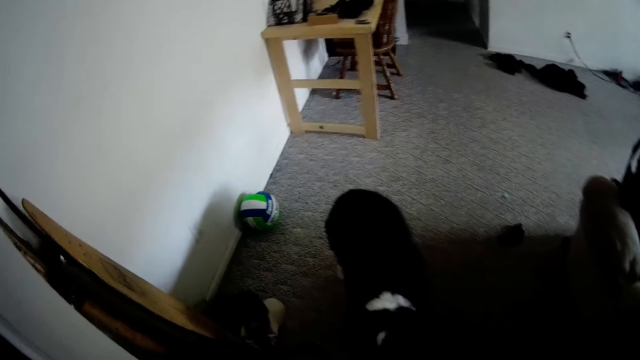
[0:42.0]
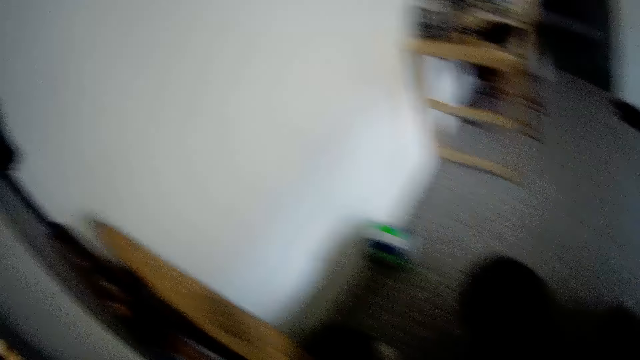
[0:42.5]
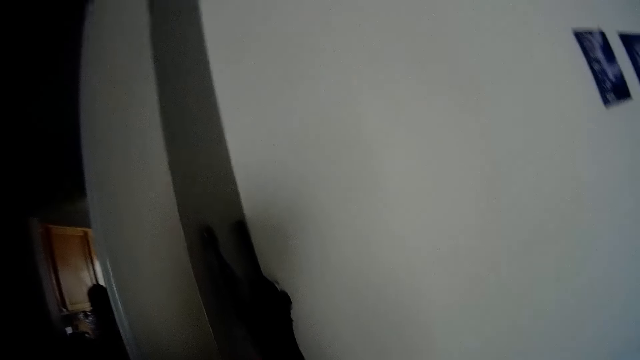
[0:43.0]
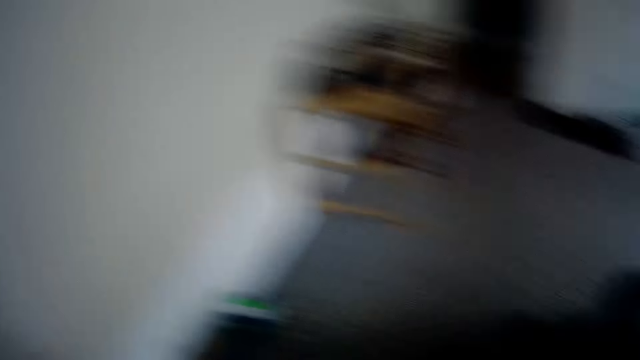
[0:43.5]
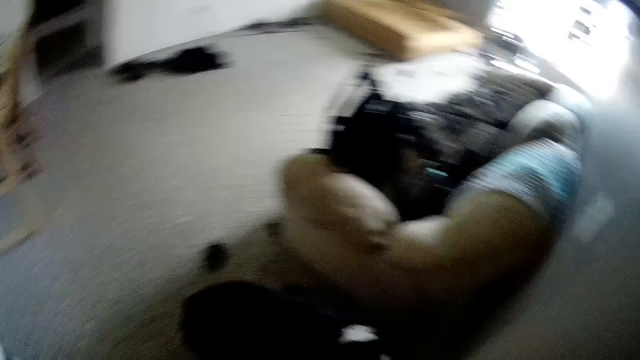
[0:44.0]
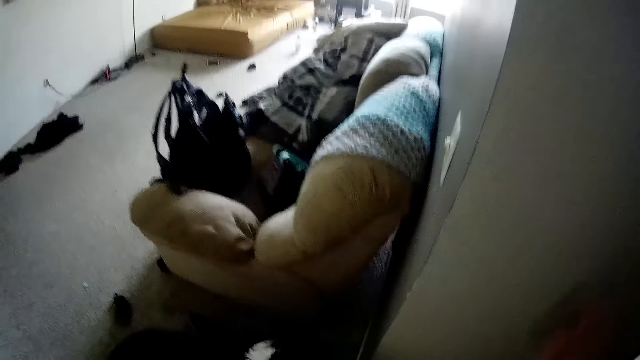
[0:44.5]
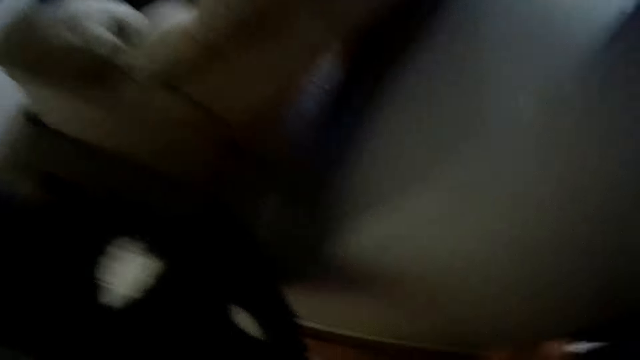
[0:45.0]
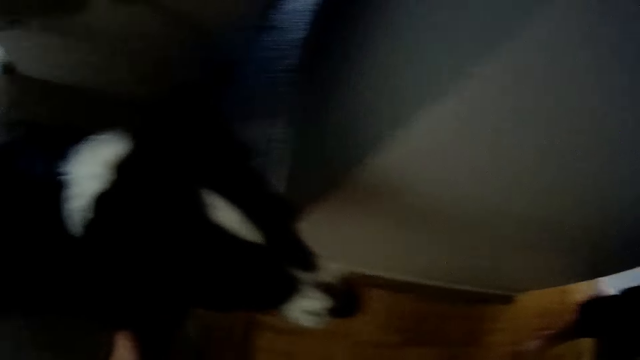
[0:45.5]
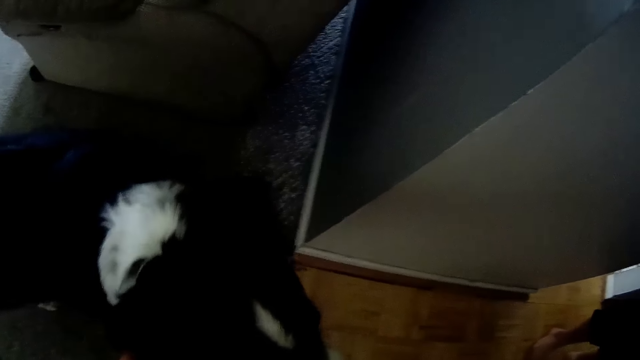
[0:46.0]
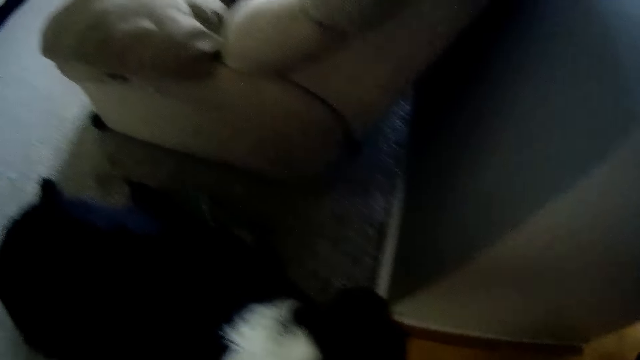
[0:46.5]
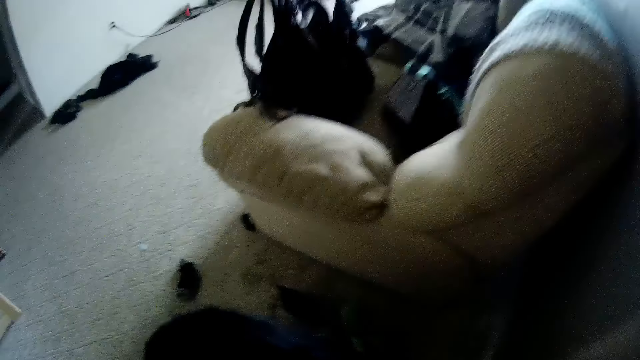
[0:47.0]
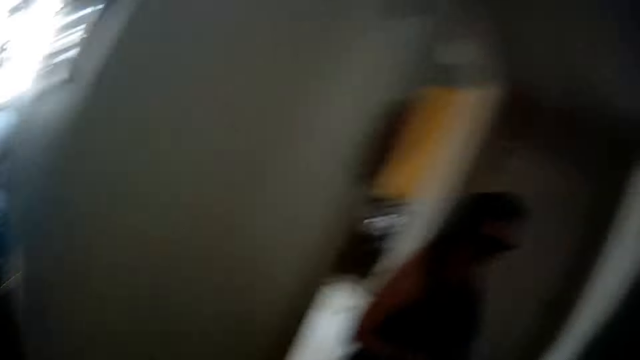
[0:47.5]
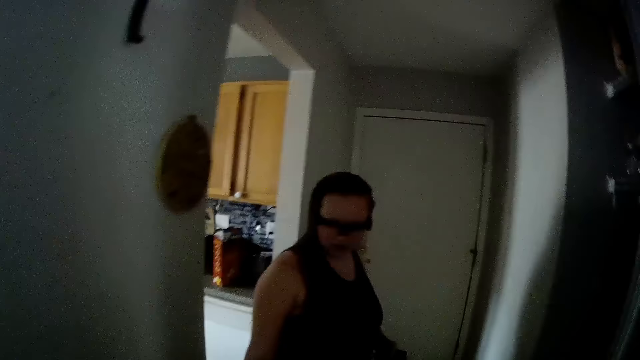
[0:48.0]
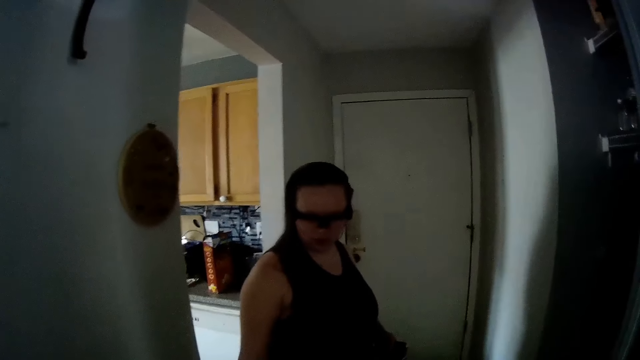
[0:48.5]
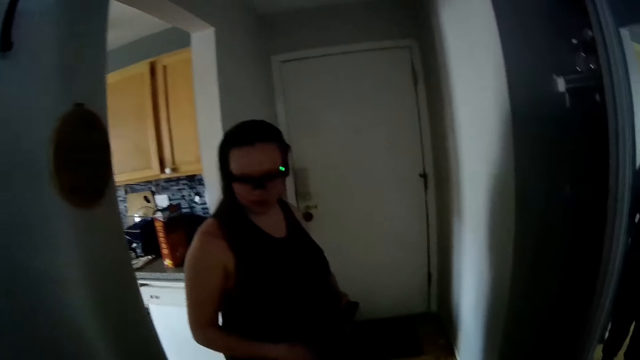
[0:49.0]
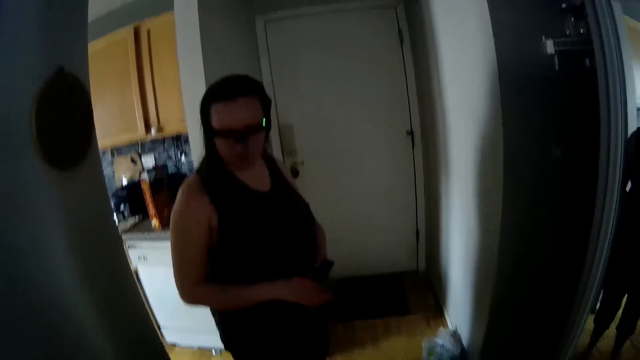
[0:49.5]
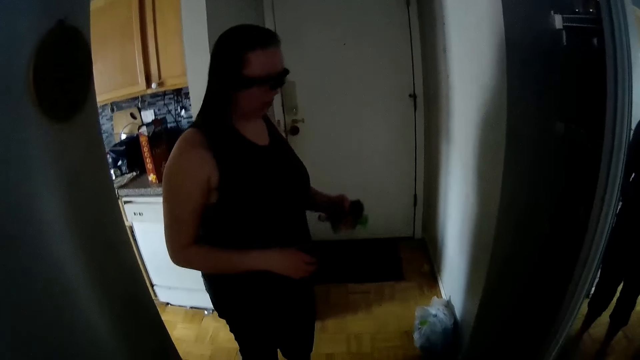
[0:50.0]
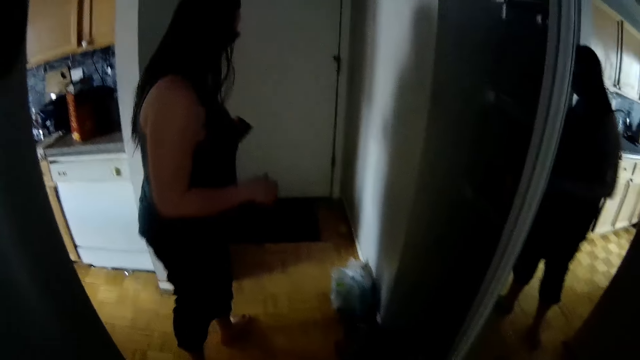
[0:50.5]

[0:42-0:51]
The camera wearer picks up a dog collar belt with his left hand. He fixes the collar belt on the dog's neck.

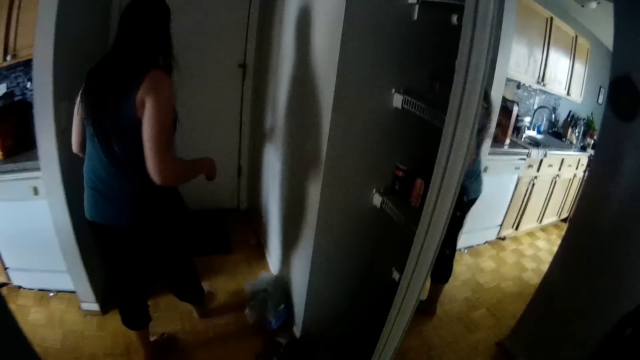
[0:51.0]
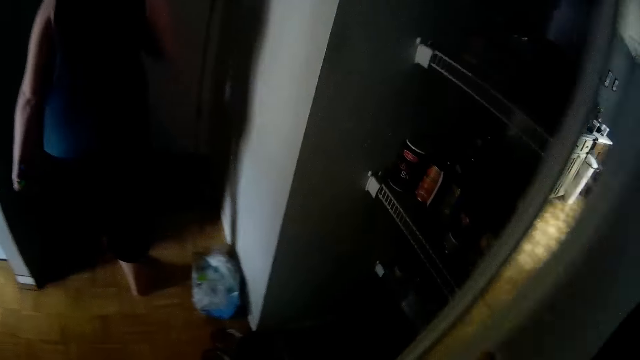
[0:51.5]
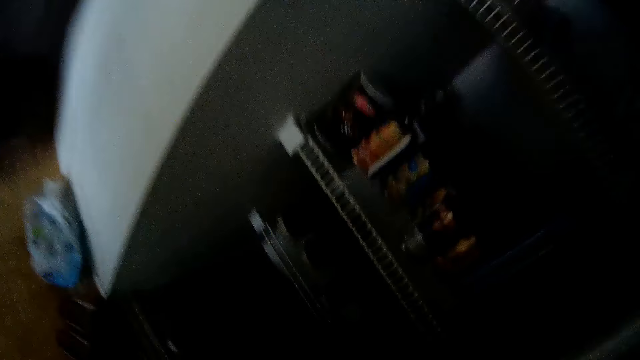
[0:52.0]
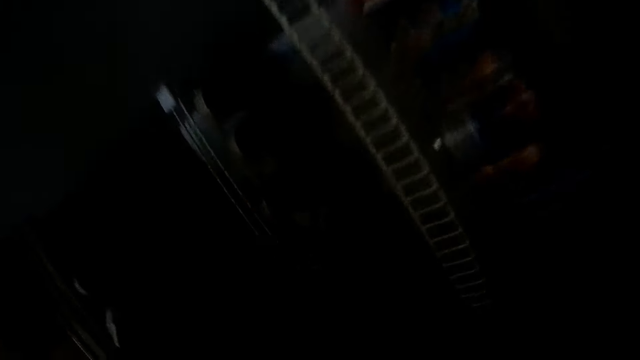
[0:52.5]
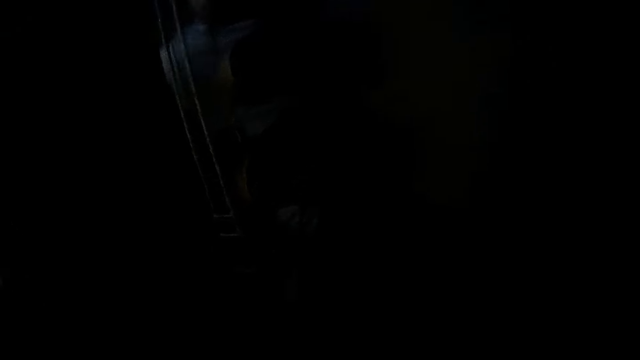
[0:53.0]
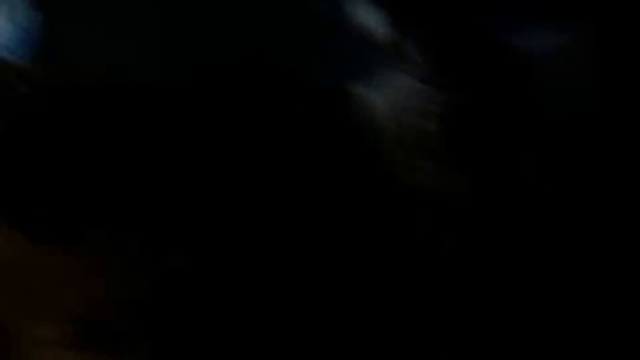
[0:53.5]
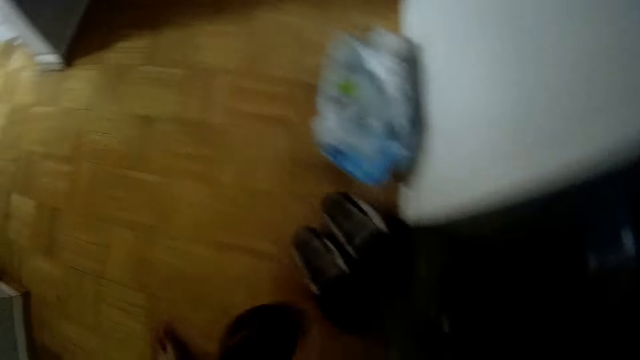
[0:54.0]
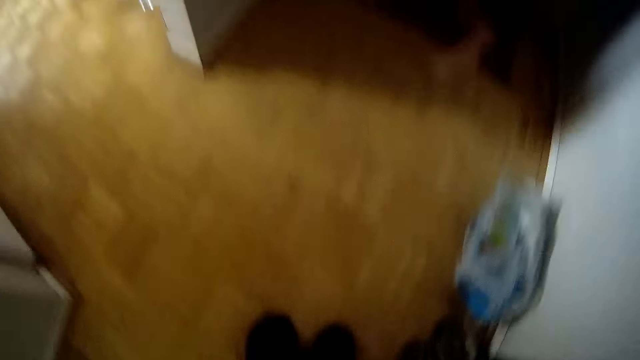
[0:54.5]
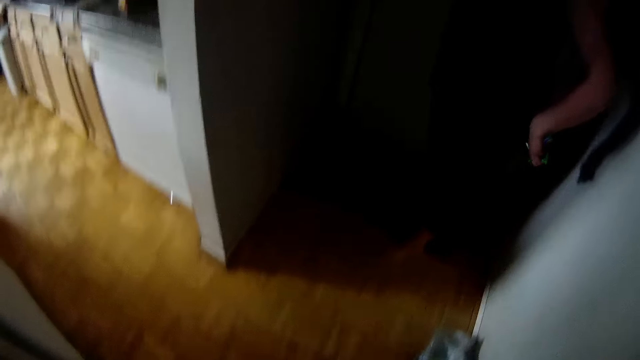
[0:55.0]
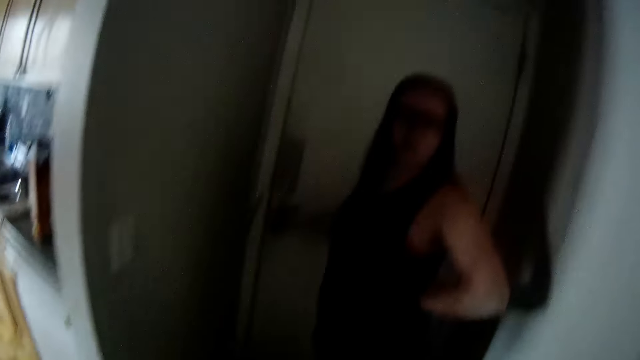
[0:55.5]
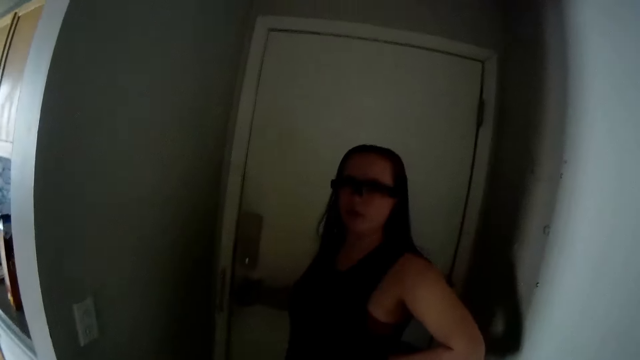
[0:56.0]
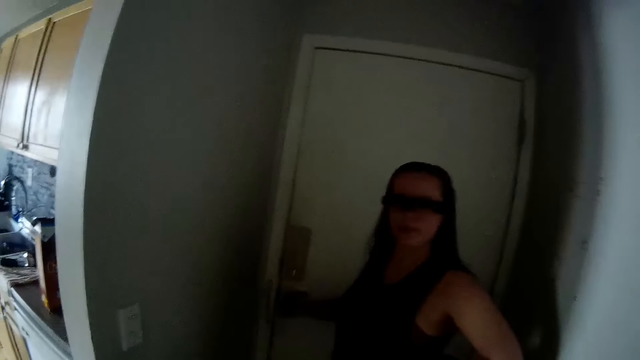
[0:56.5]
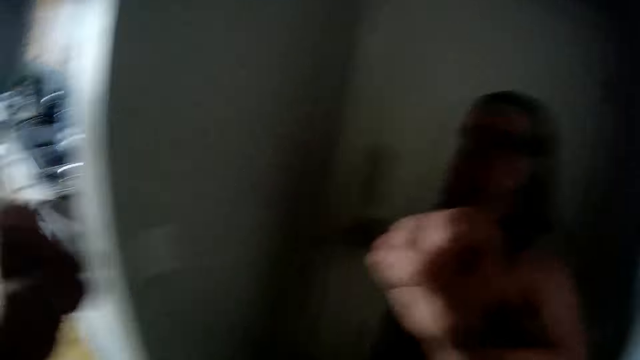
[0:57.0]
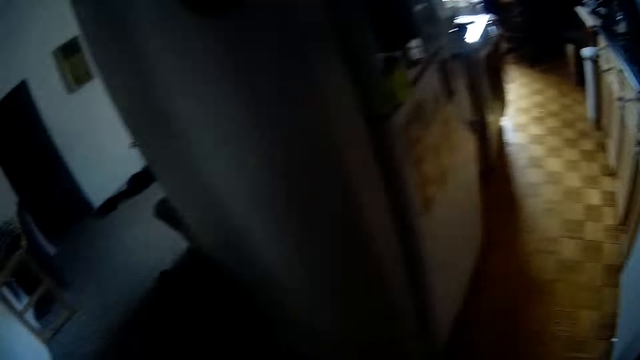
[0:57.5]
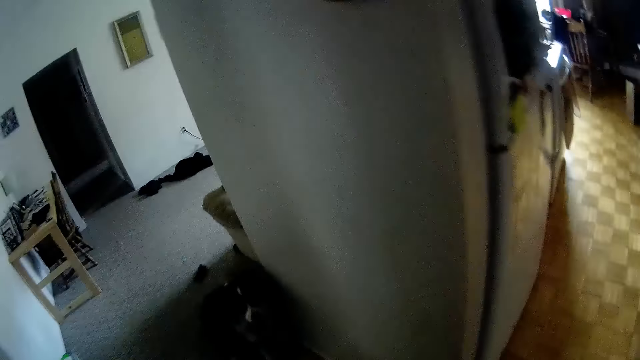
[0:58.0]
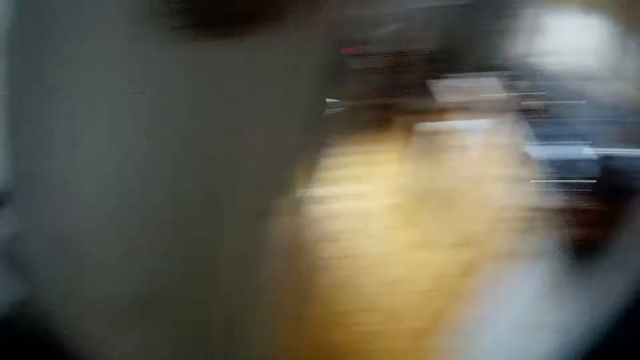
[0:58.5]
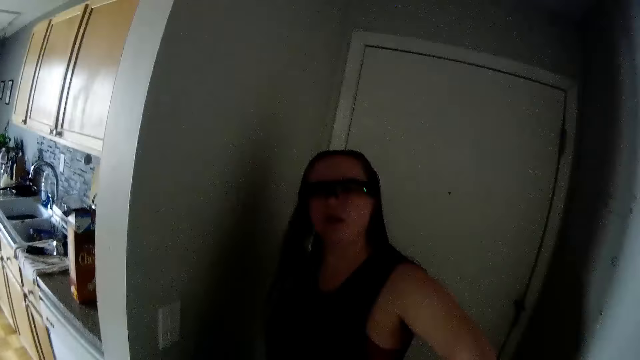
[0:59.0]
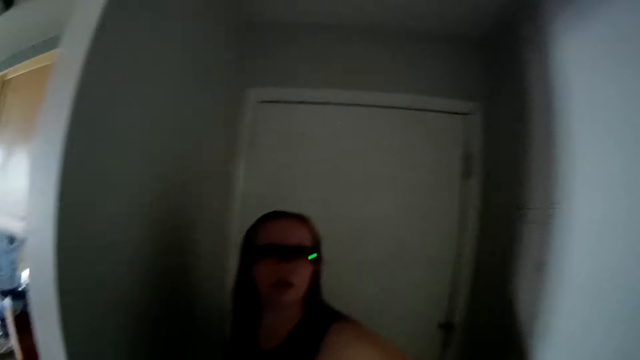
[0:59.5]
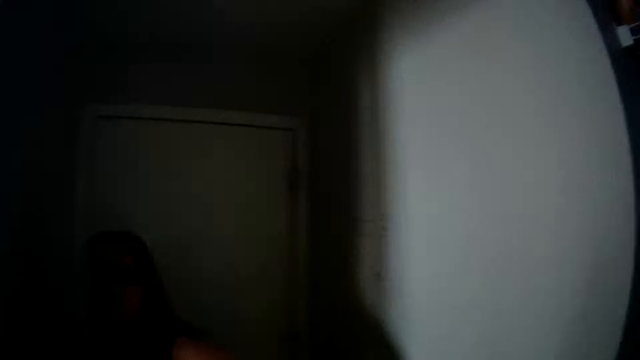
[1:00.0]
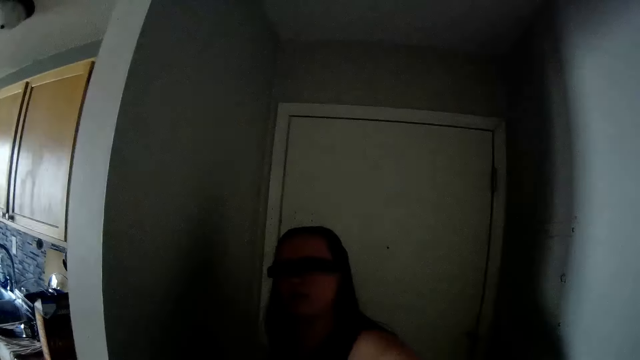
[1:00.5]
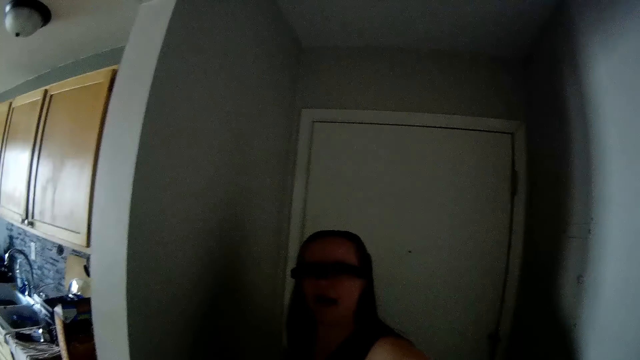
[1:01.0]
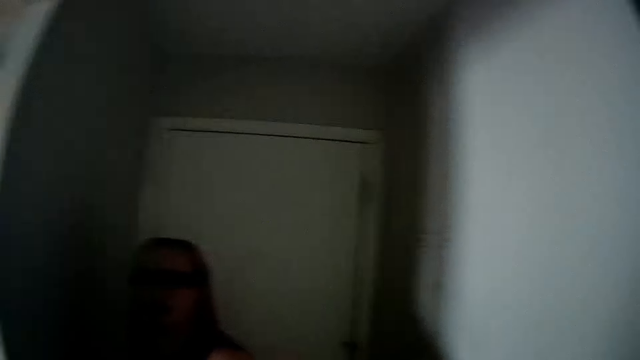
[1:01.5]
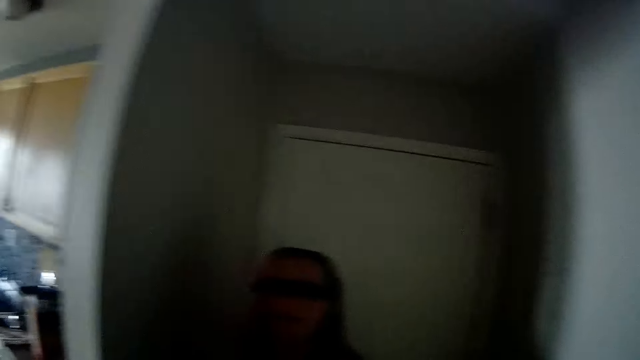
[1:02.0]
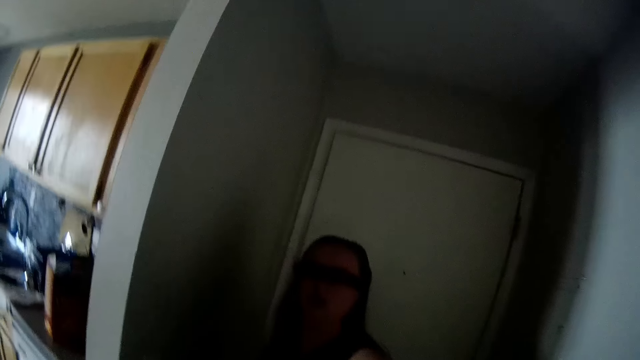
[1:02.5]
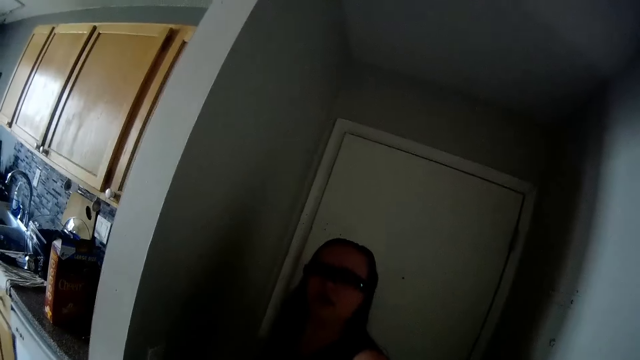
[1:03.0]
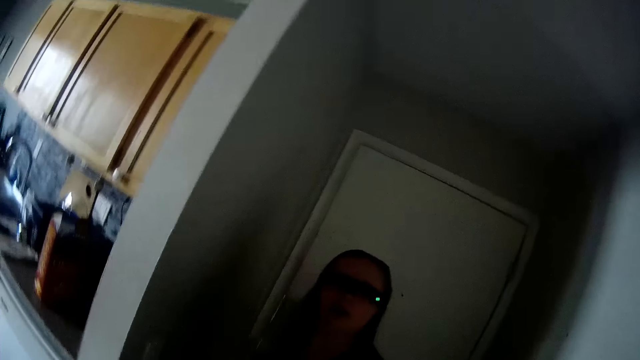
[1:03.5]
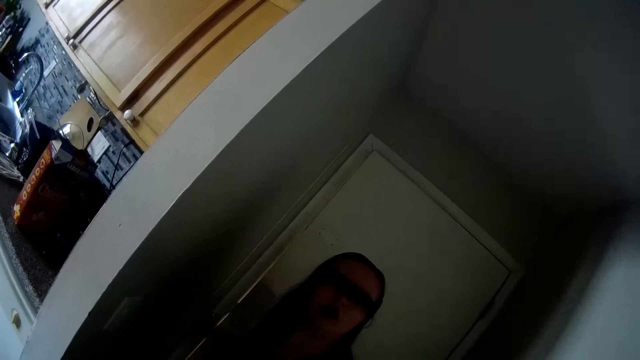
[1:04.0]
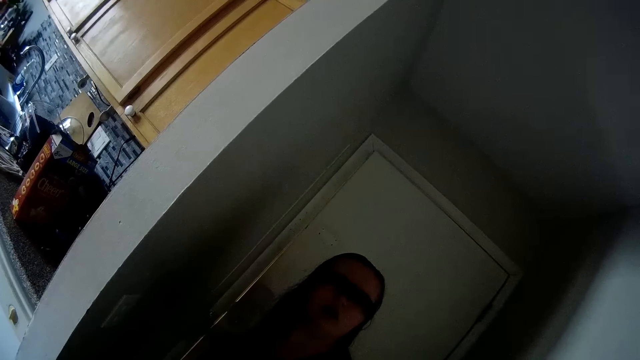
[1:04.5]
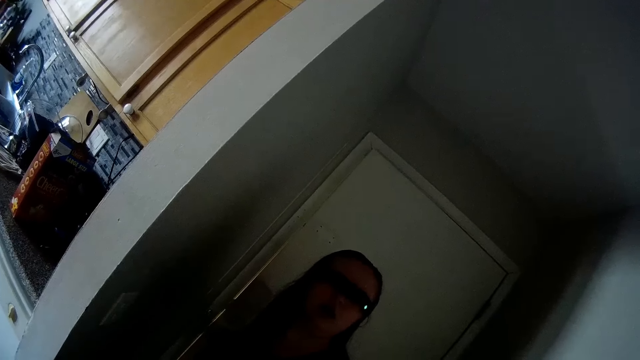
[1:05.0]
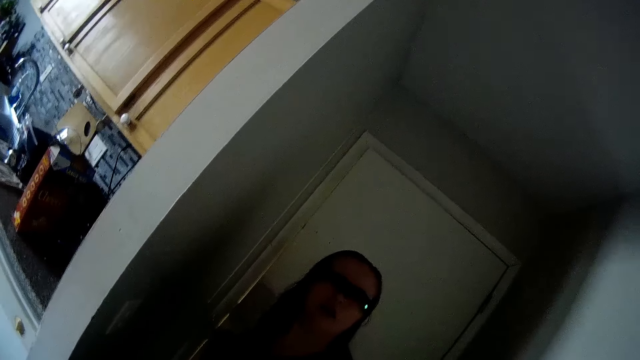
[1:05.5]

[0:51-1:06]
A woman holds the door. The camera wearer picks his footwear from a shoe rack with his right hand. He places his footwear on the floor with both hands. The woman locks the door with her right hand. The camera wearer converses with the woman.
